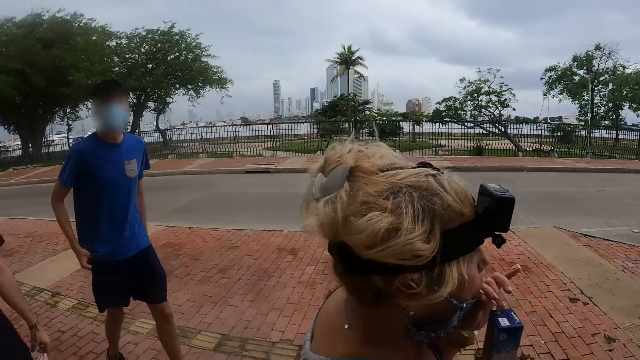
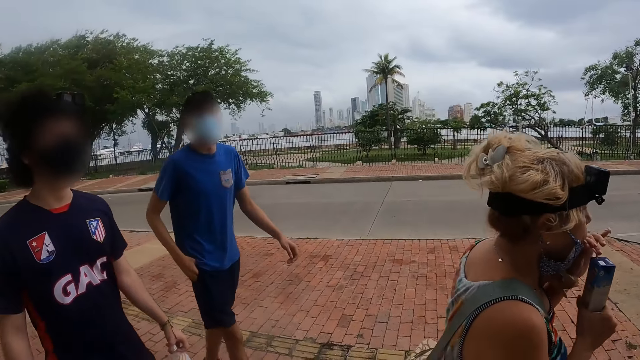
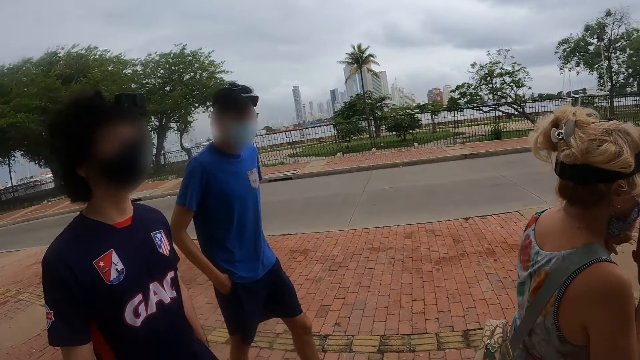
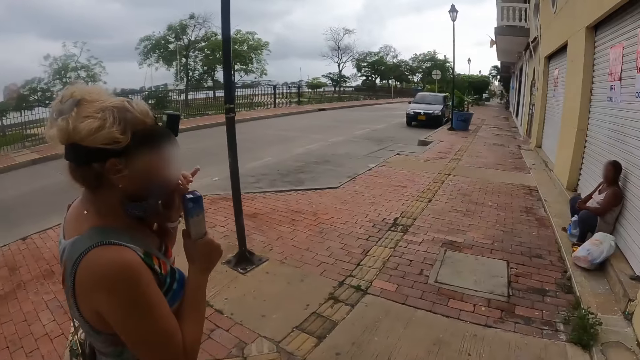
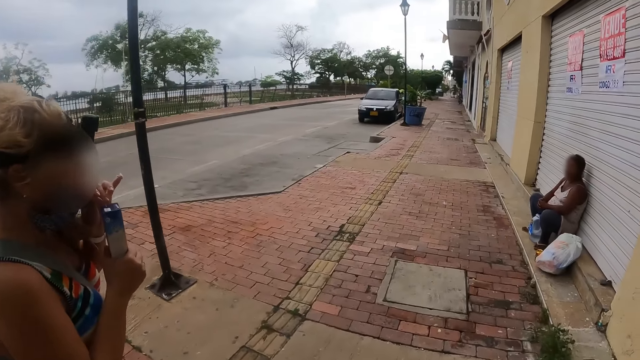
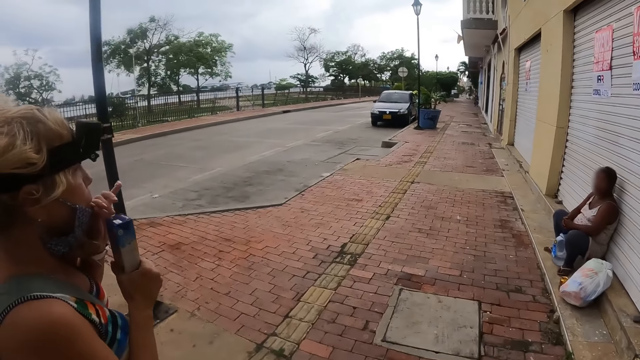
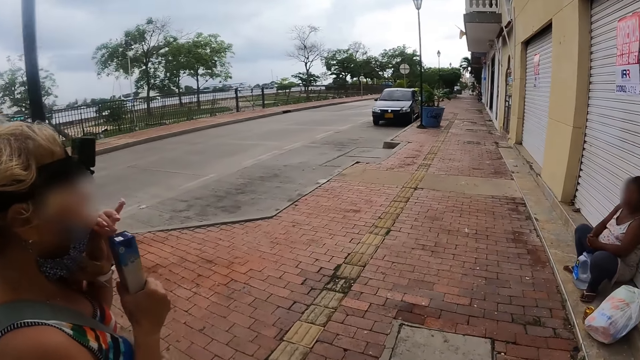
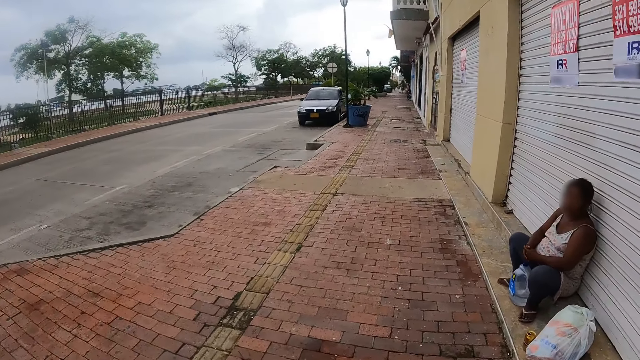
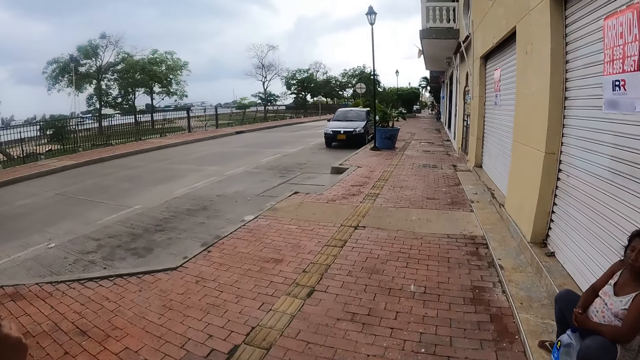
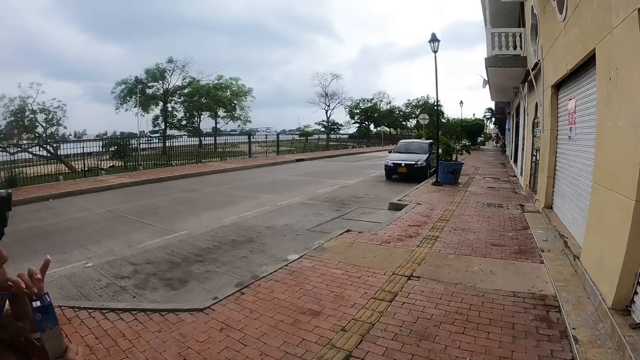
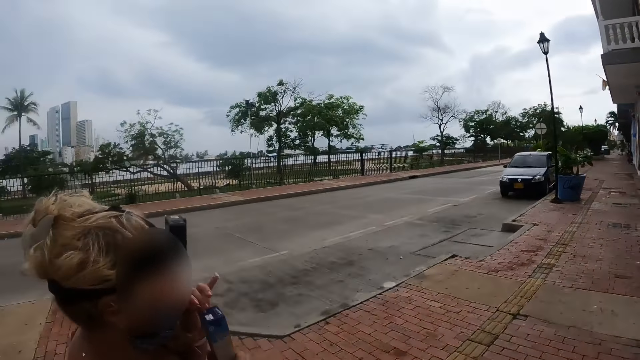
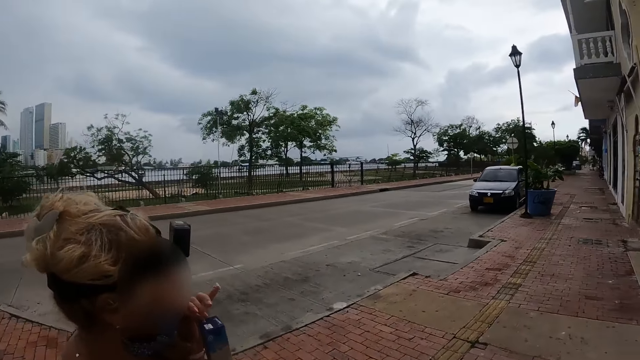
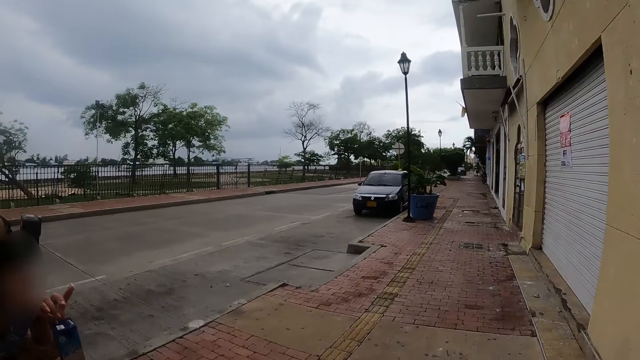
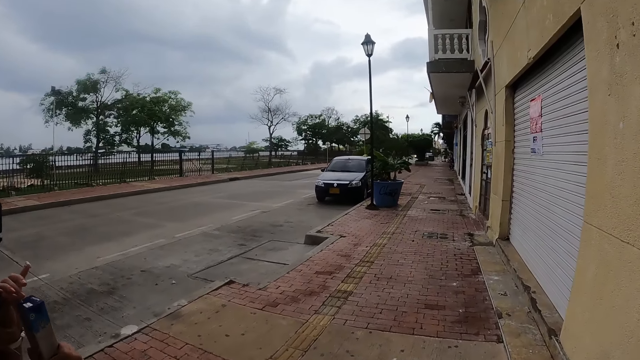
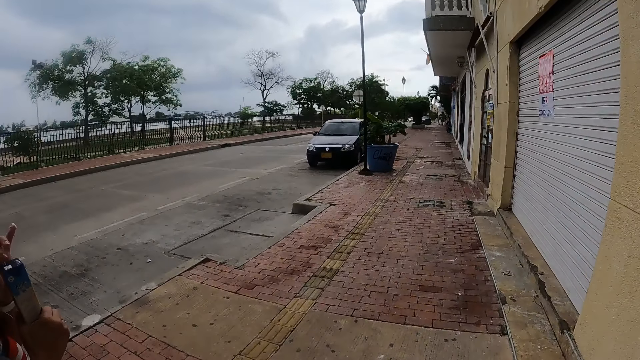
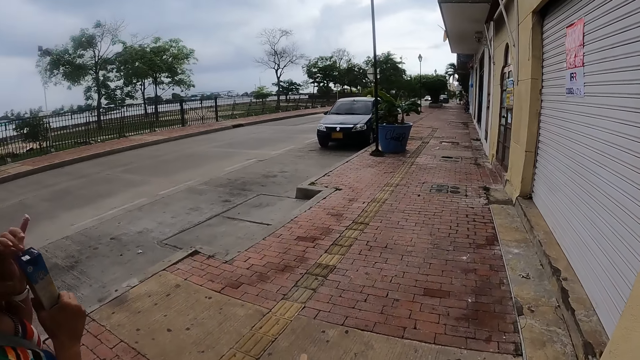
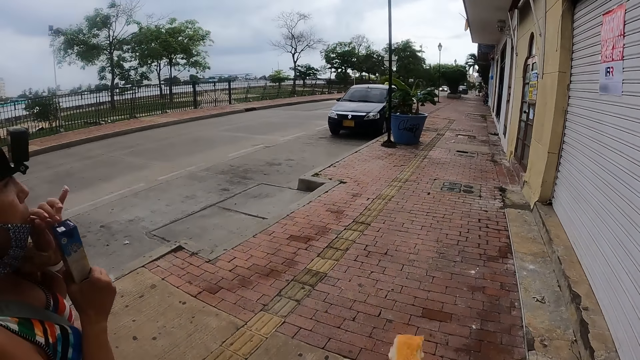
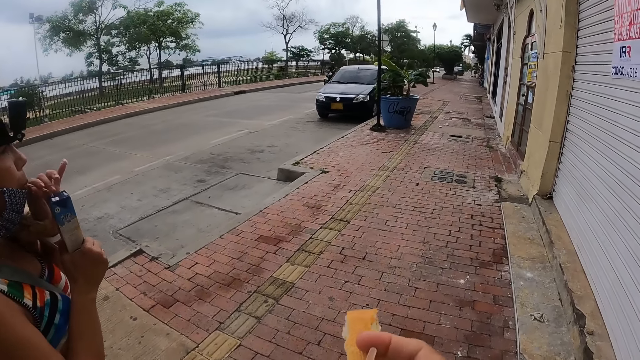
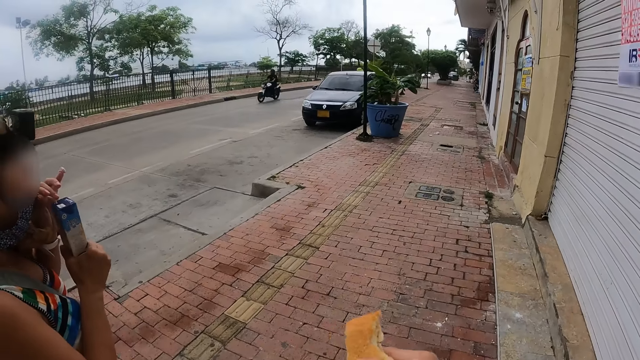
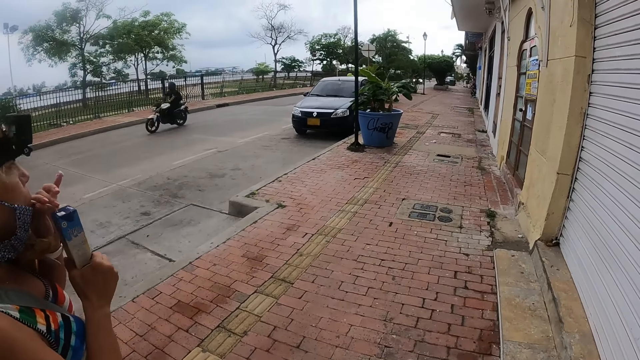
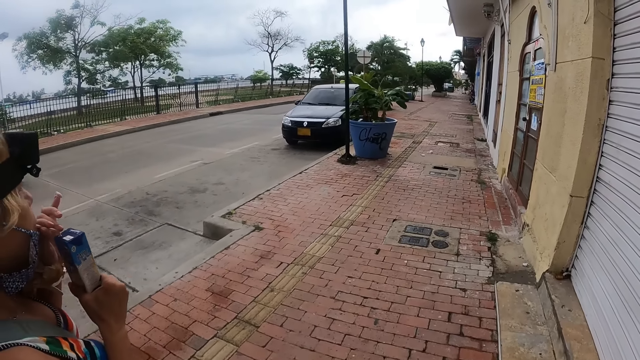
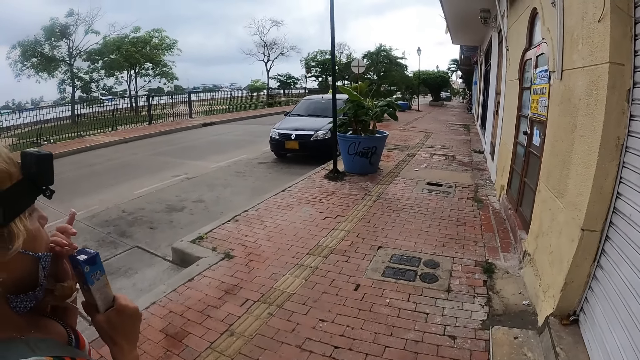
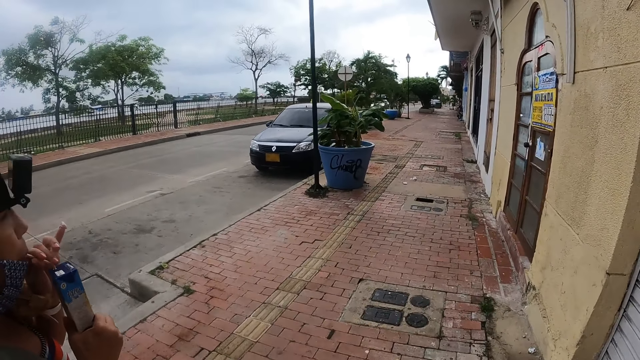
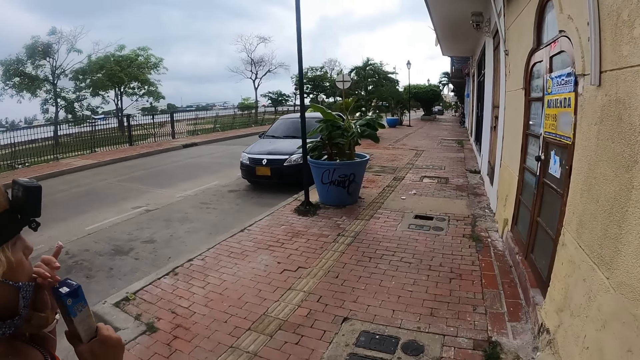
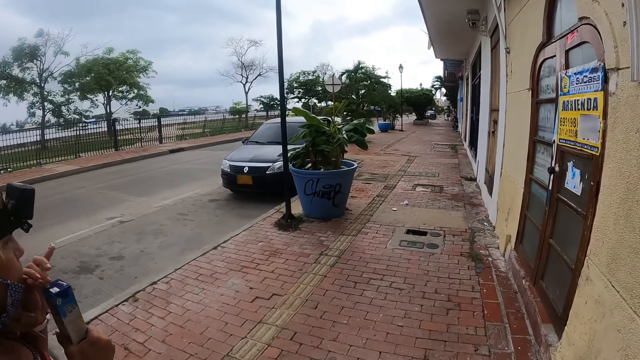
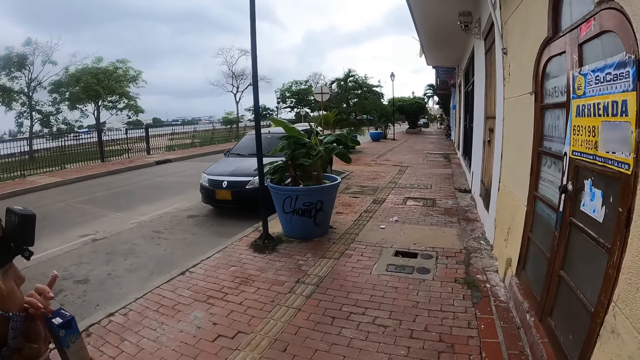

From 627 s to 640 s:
A woman drinks the packet drink. A man walks around on a pavement. Another man walks around on the pavement. The woman drinks the packet drink. The woman walks around on the pavement. The camera wearer lifts a bun.

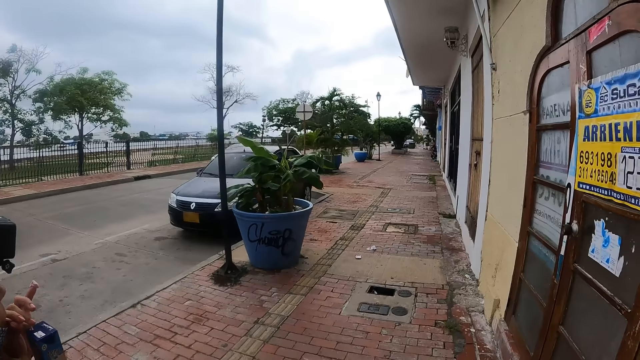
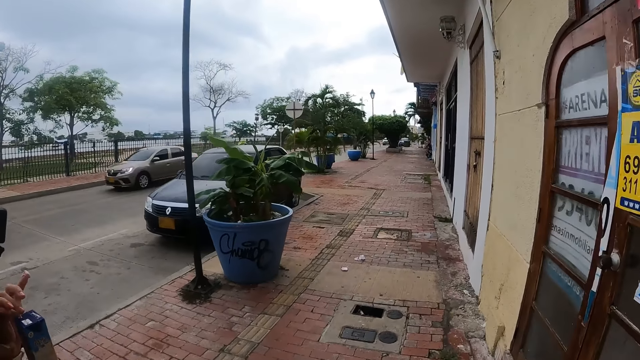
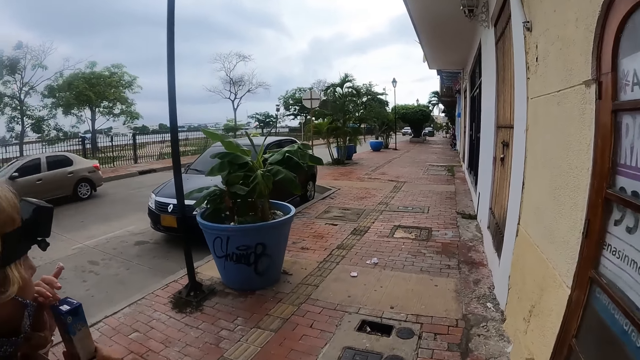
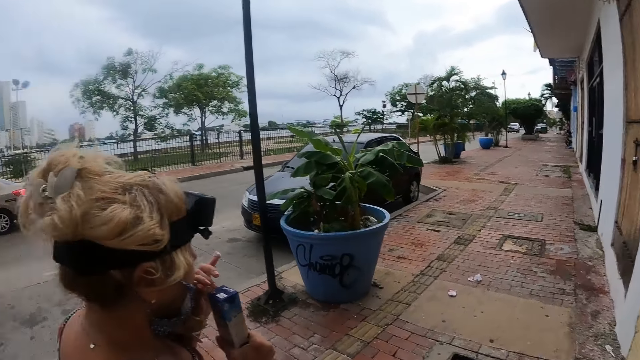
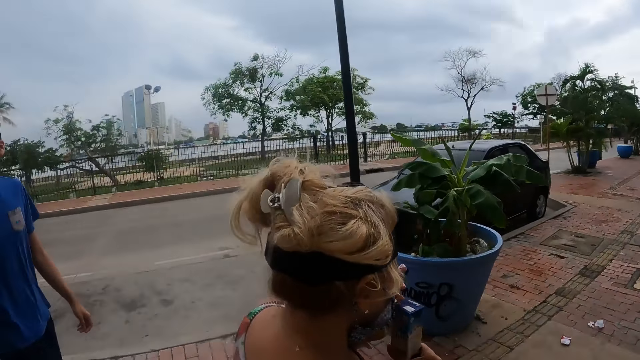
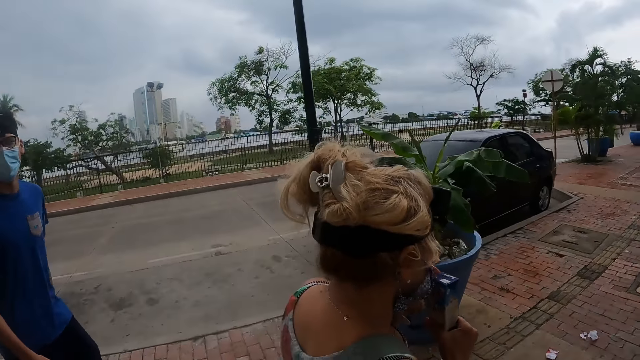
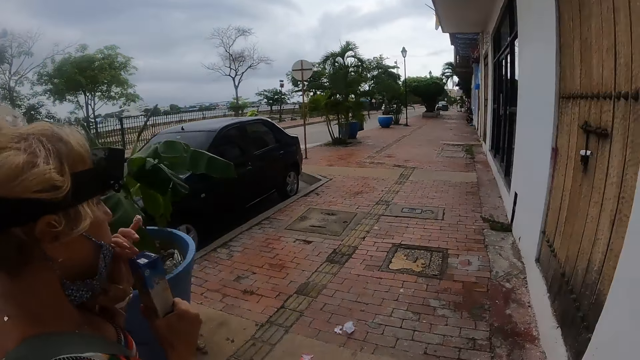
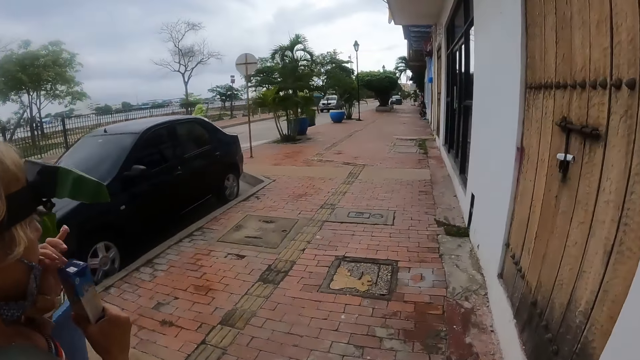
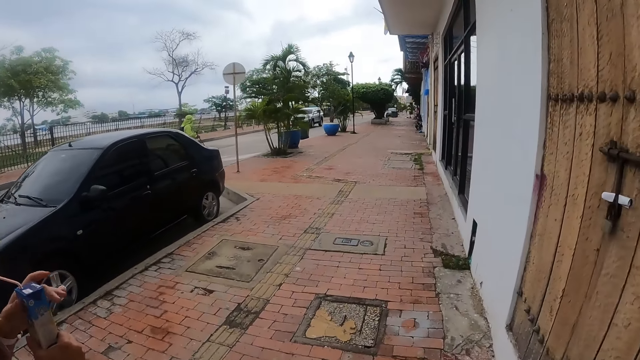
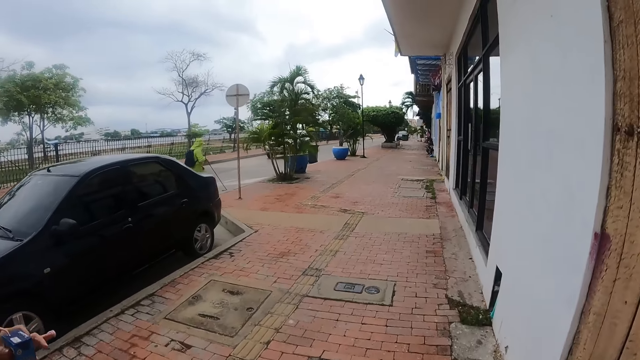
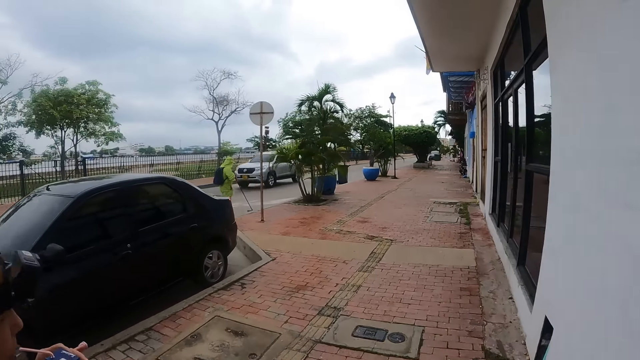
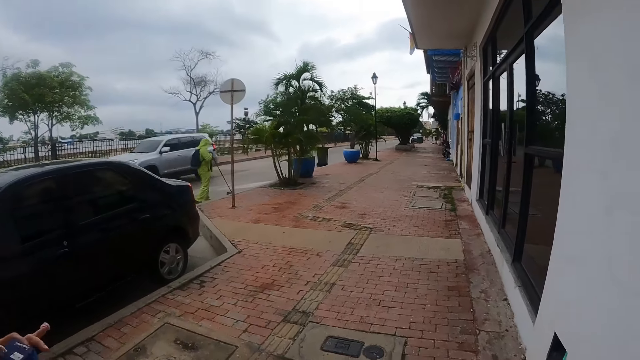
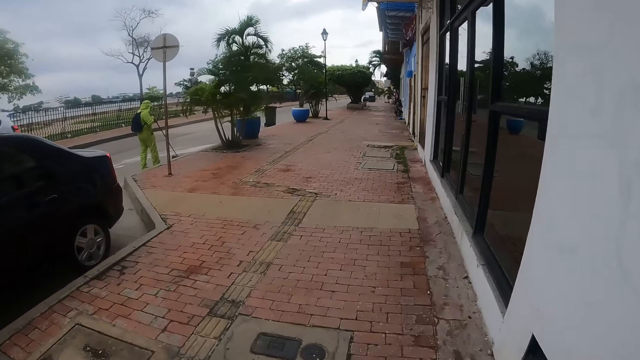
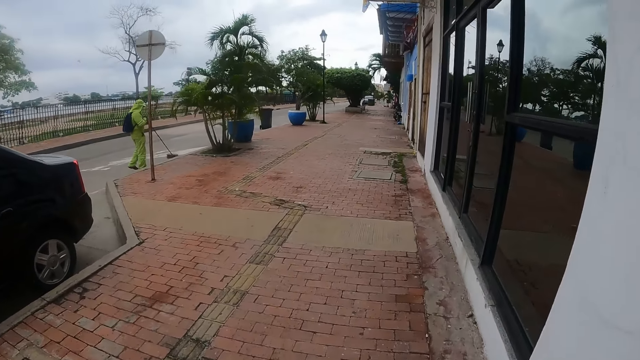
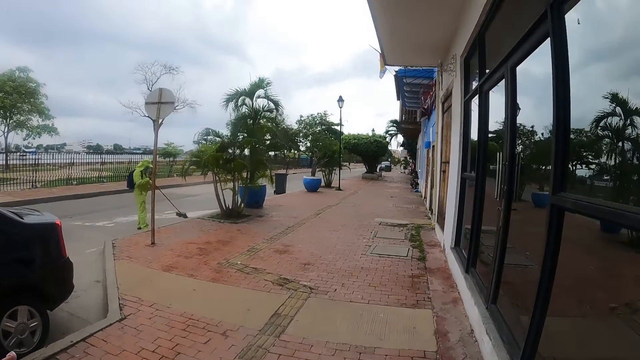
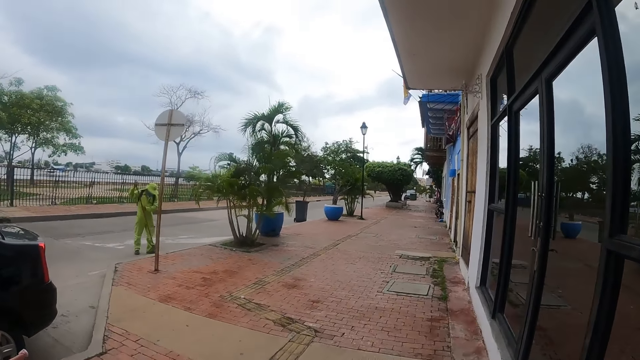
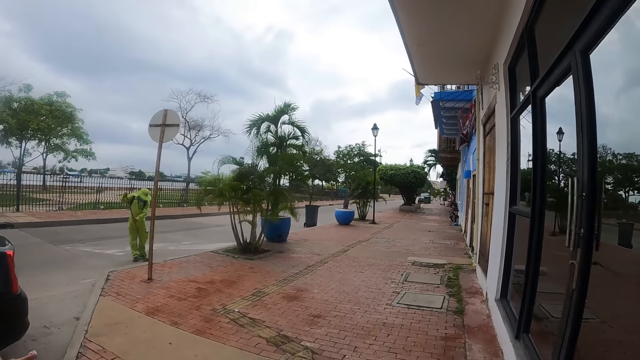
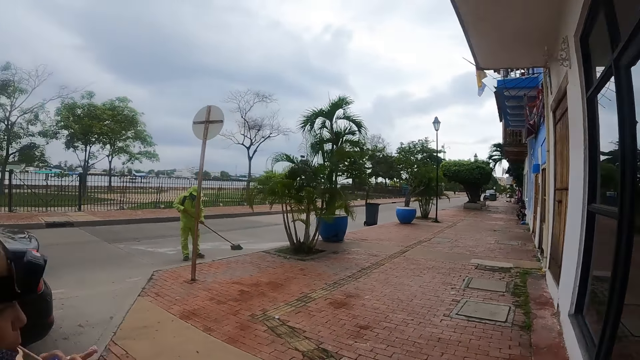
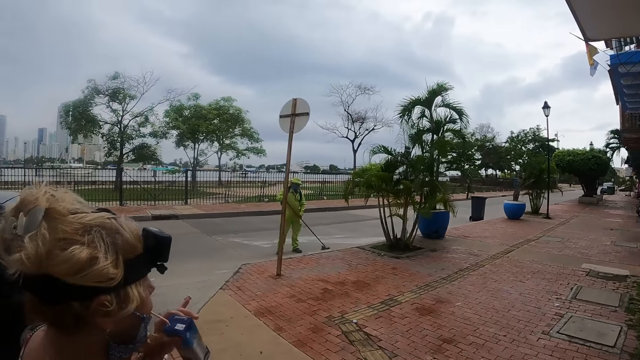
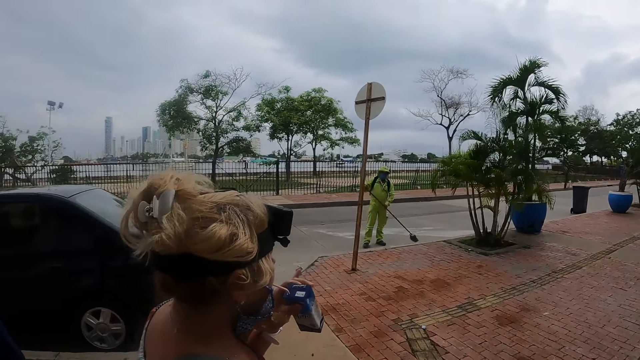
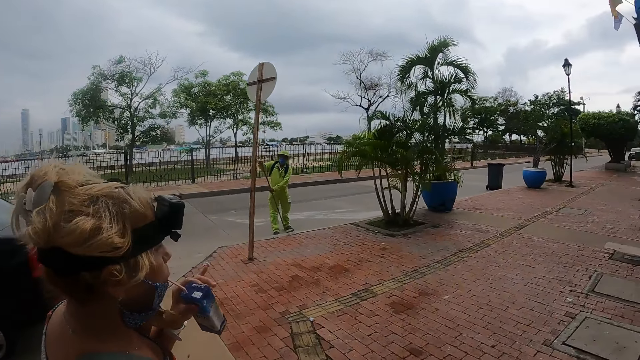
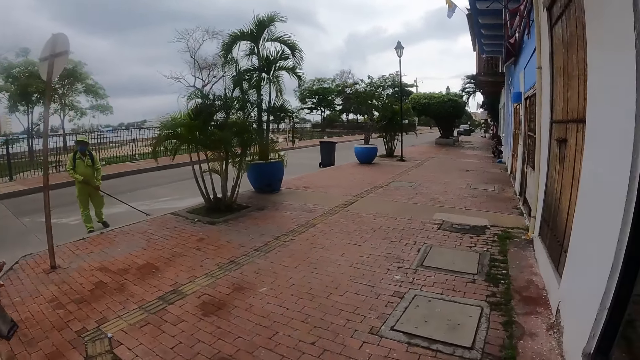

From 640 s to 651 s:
A woman drinks the packet drink. A man walks around on a pavement.
